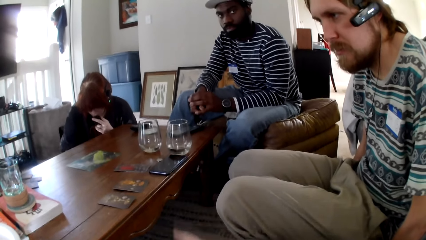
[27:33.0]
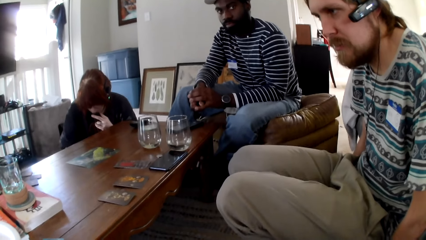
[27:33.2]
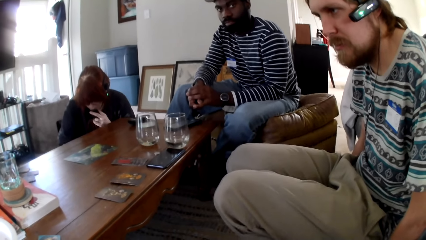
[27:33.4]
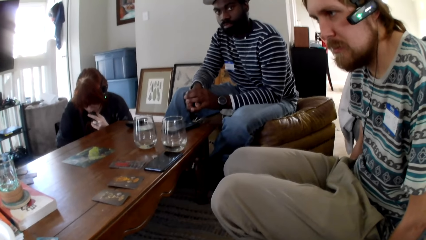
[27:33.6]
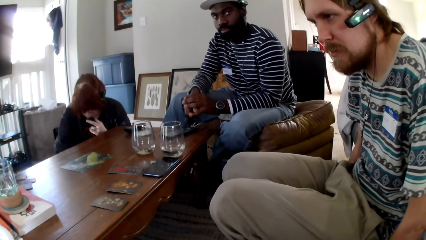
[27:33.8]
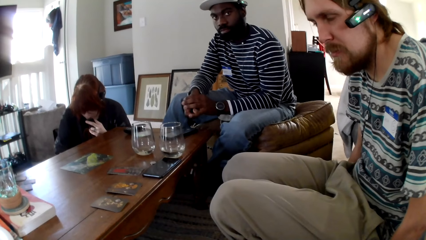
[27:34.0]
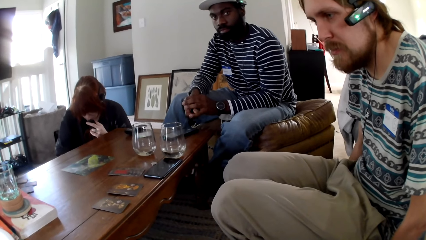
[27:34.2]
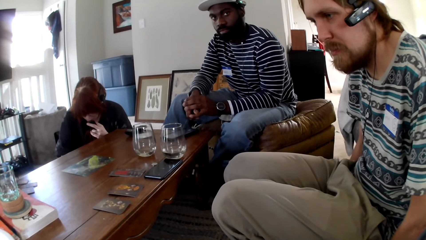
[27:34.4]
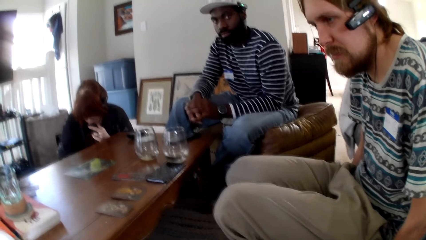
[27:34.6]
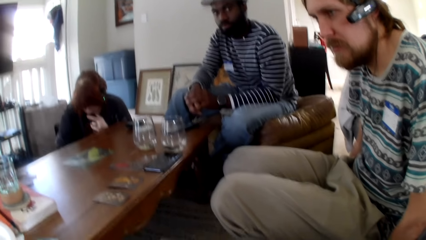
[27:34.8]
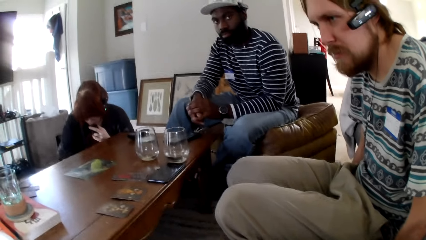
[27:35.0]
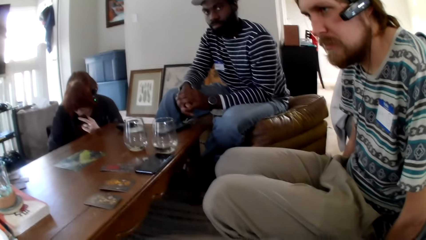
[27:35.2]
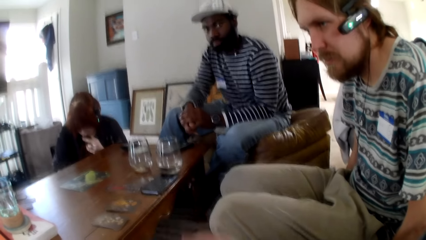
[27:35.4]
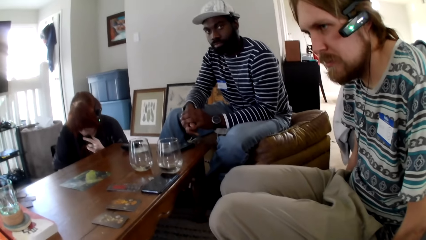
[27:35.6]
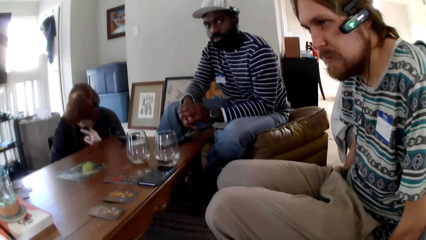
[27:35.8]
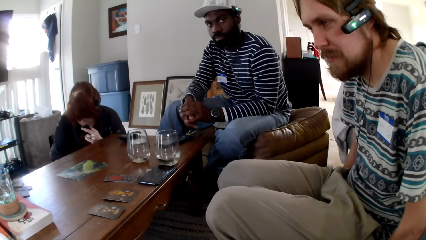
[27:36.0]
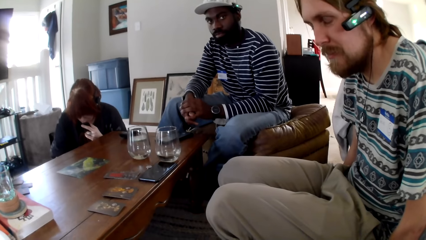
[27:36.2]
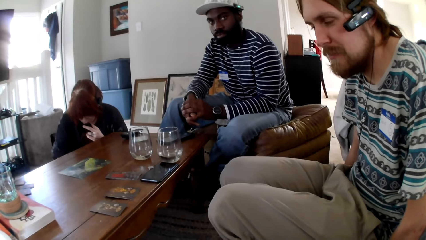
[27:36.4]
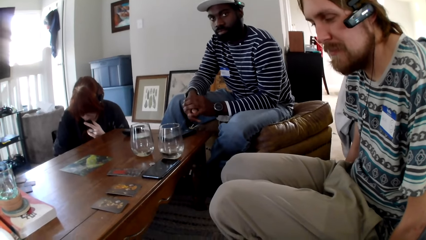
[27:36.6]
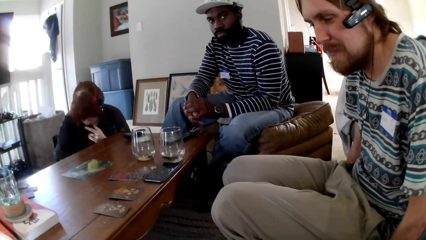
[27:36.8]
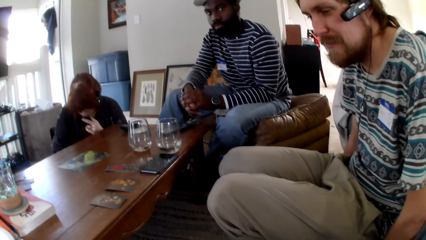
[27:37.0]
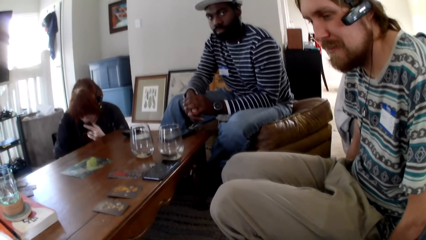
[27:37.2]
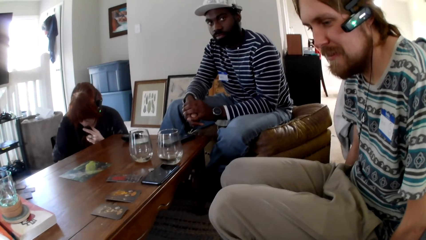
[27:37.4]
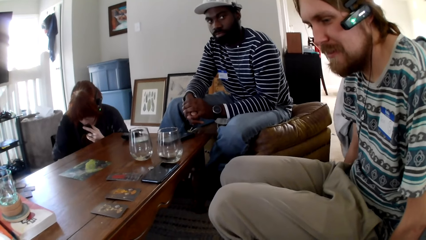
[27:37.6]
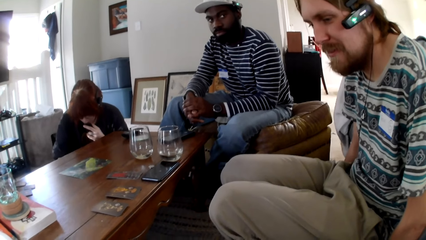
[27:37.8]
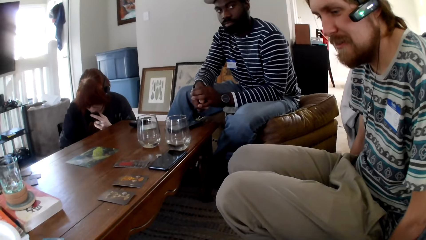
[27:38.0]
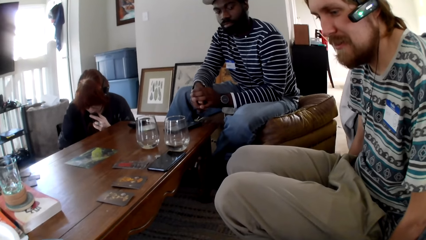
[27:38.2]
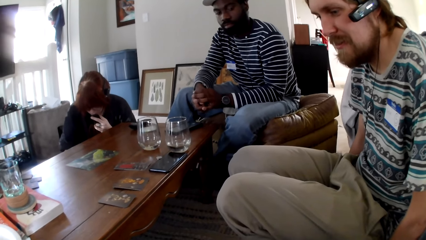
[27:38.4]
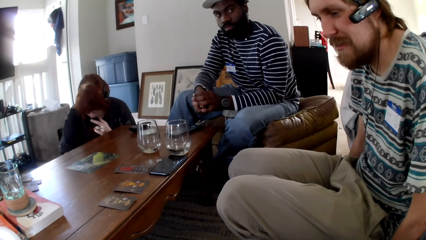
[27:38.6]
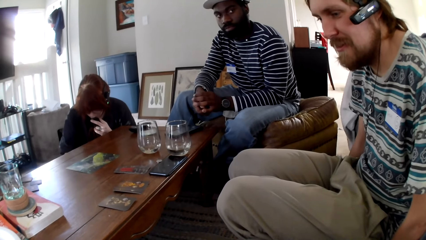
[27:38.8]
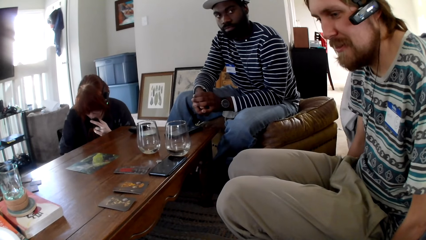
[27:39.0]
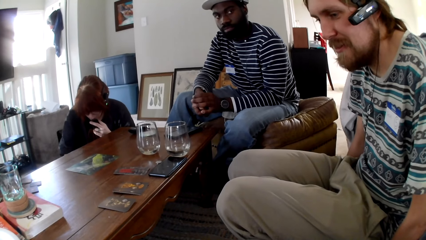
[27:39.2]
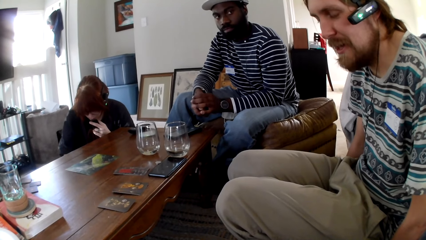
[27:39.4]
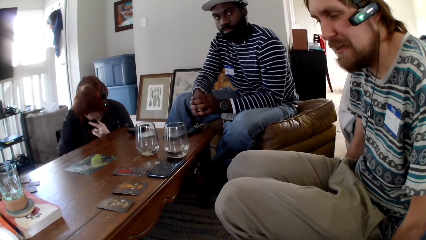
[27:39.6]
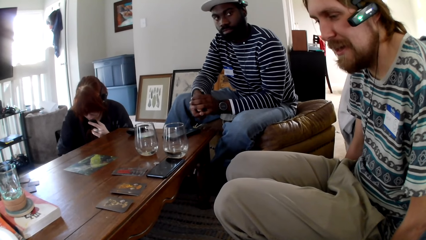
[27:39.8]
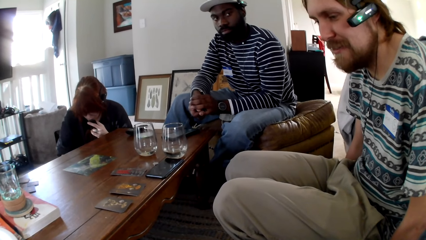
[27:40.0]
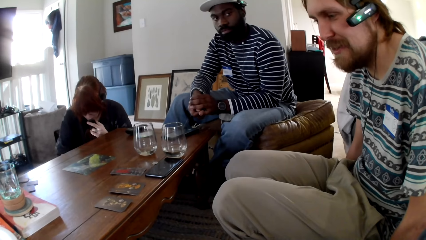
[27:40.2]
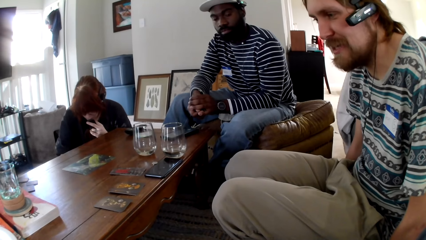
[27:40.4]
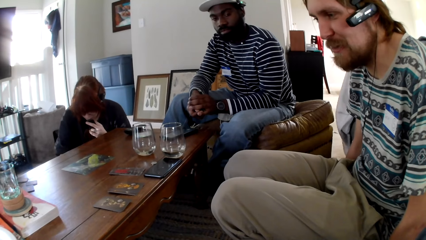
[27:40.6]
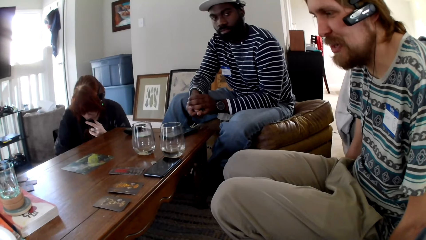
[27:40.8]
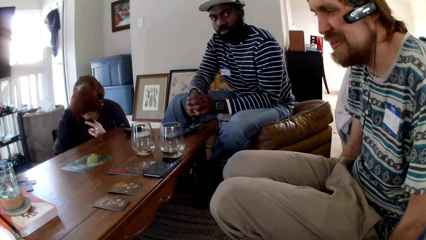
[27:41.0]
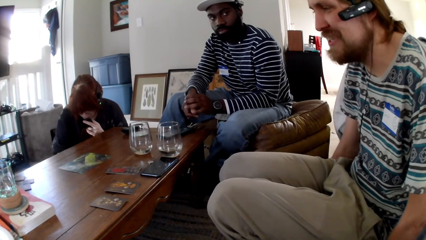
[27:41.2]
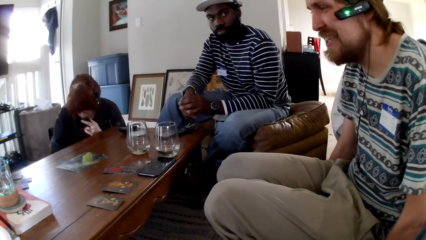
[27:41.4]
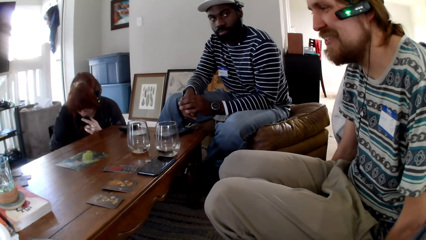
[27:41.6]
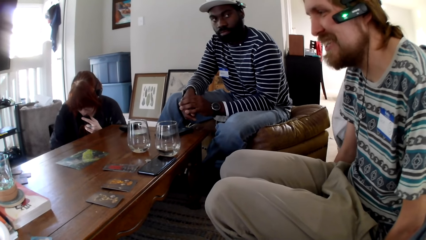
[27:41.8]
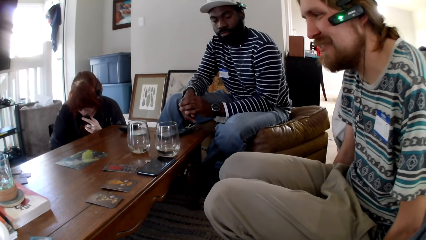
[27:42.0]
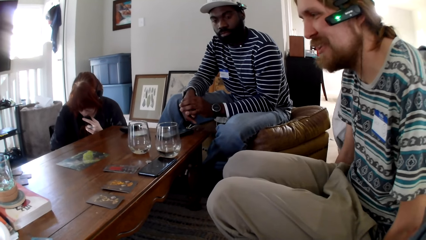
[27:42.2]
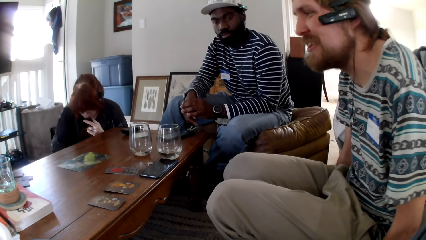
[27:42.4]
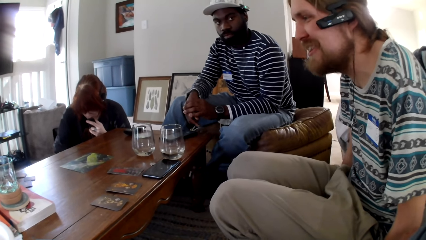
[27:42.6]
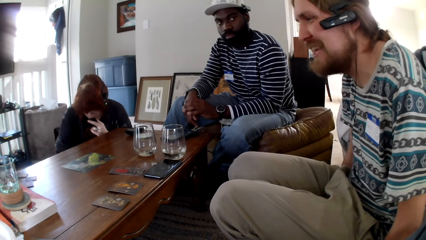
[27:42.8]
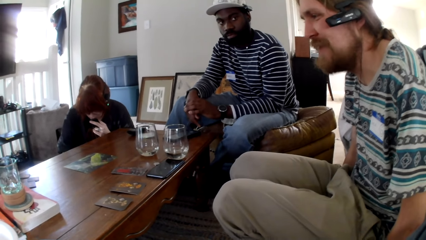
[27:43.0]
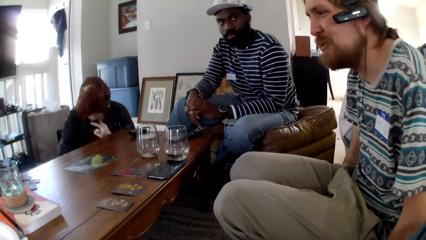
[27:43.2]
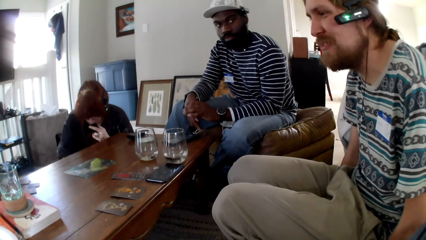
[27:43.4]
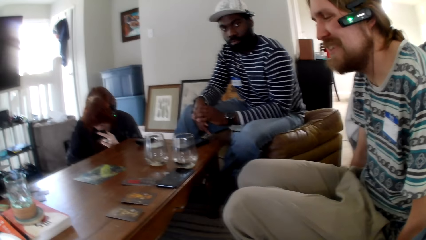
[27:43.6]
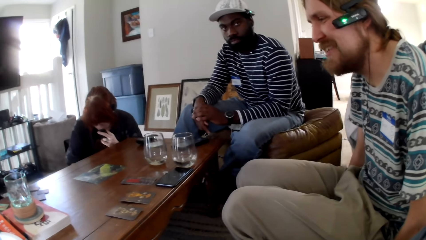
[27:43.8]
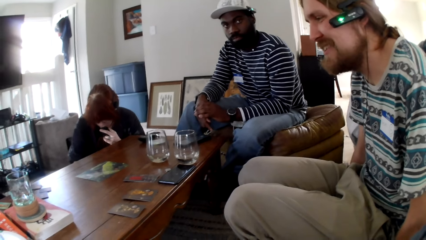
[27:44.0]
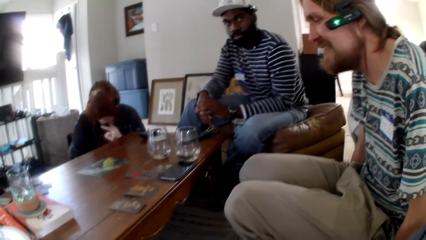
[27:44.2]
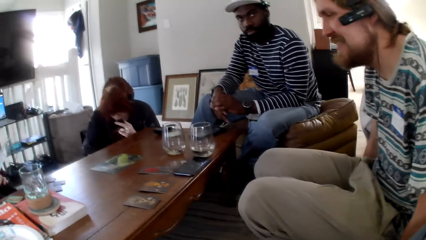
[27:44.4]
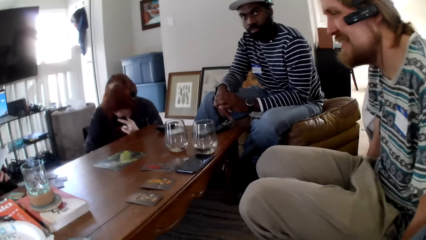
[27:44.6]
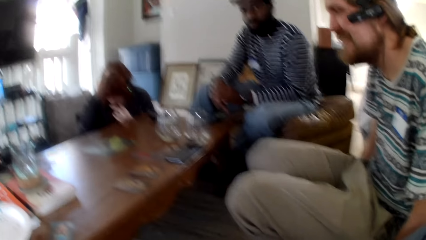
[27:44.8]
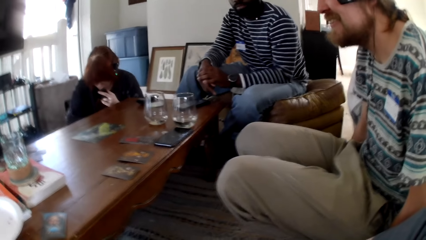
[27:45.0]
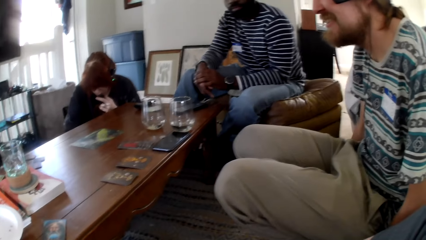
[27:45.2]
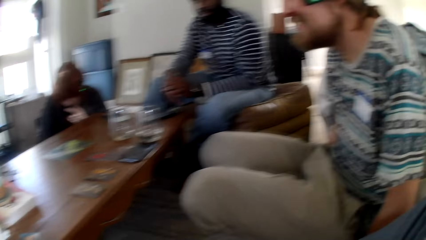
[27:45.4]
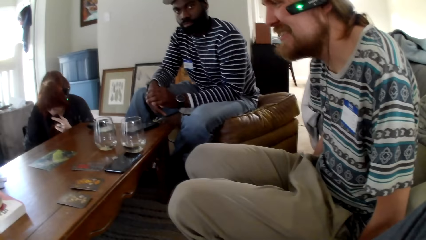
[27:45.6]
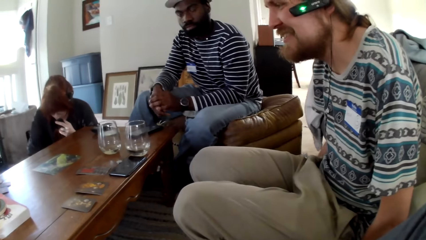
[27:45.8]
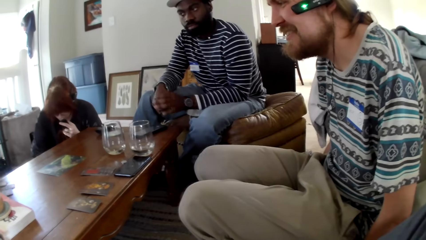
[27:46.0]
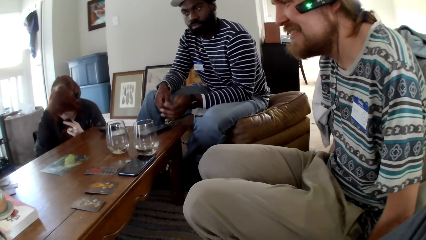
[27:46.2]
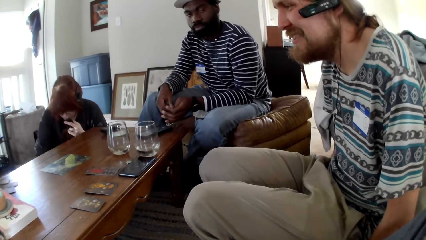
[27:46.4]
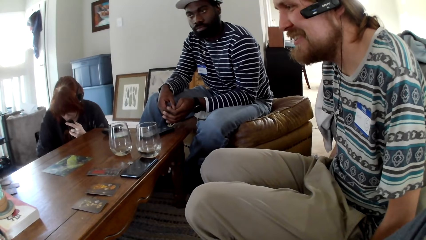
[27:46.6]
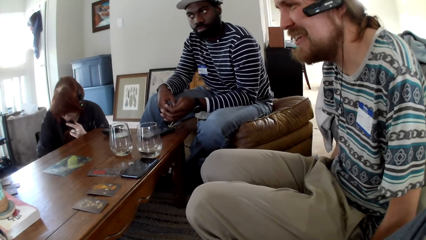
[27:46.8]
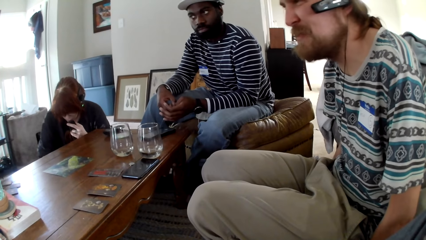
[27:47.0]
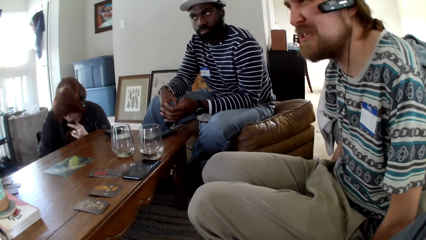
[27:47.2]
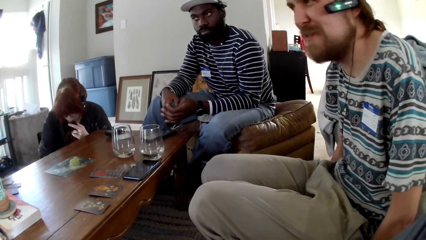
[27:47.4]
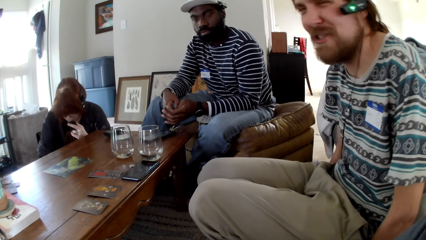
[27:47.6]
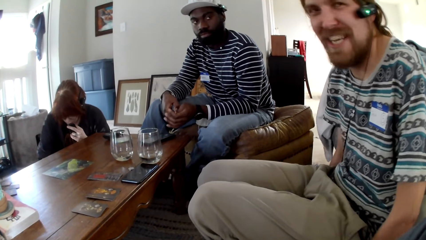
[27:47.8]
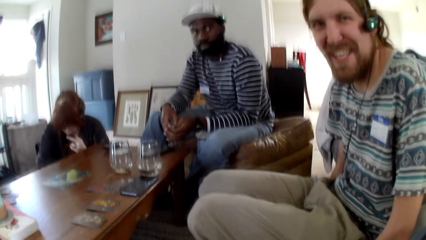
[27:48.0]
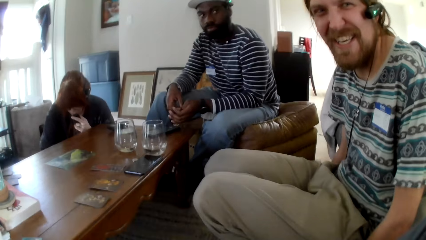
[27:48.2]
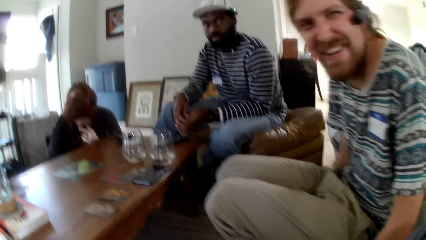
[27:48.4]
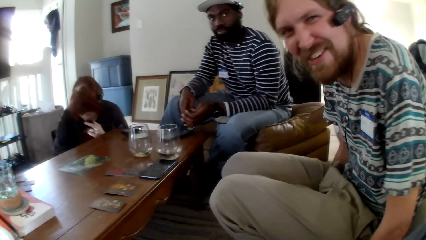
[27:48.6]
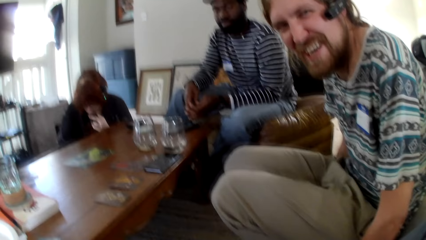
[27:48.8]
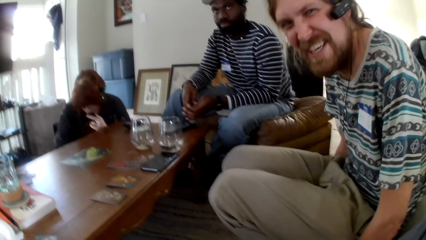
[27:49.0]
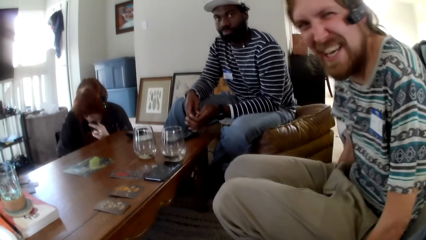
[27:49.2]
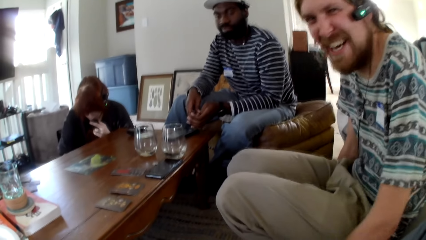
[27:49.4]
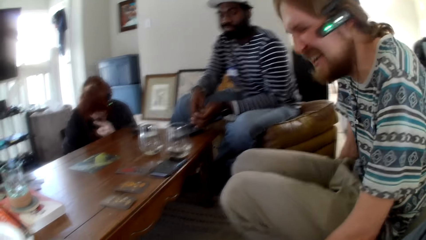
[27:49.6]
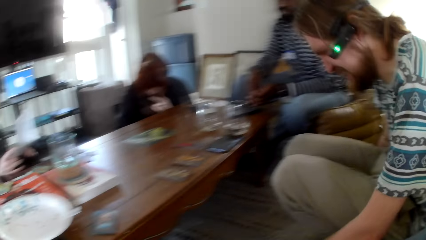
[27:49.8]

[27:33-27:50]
The camera wearer watches the background. A man talks. The man touches his face. The camera wearer watches the background.
